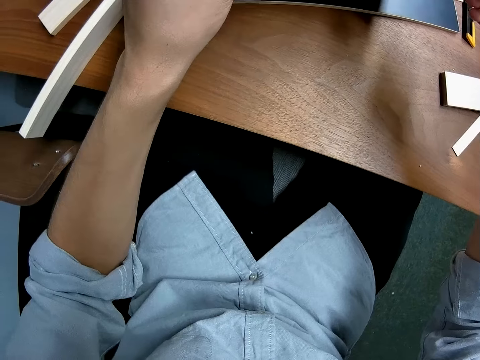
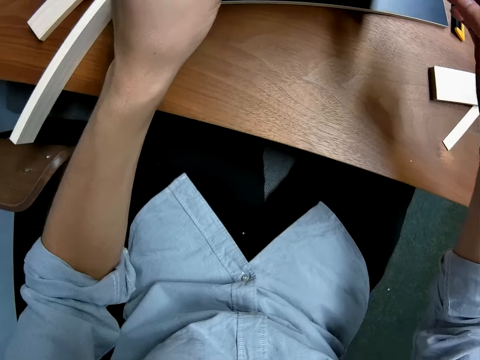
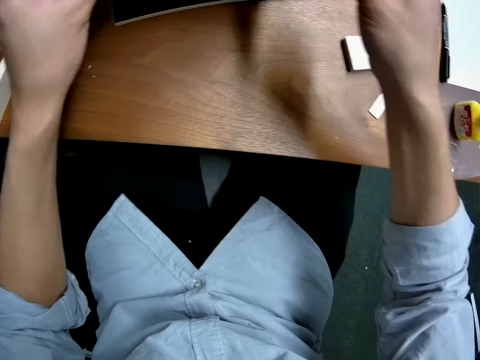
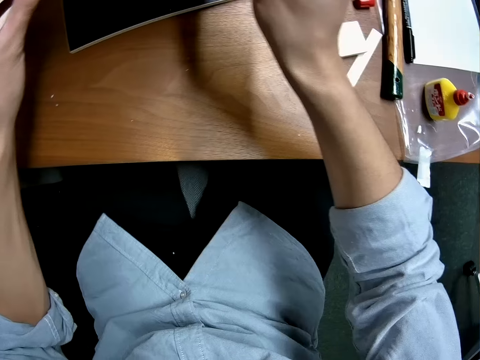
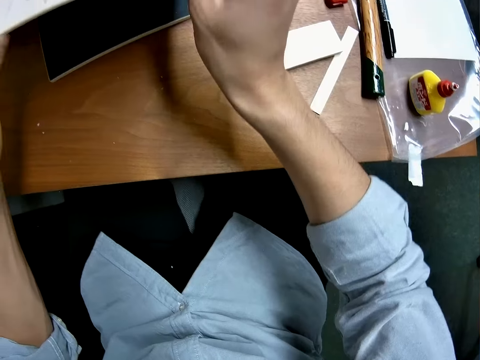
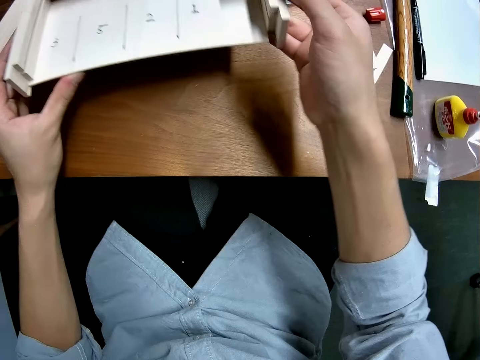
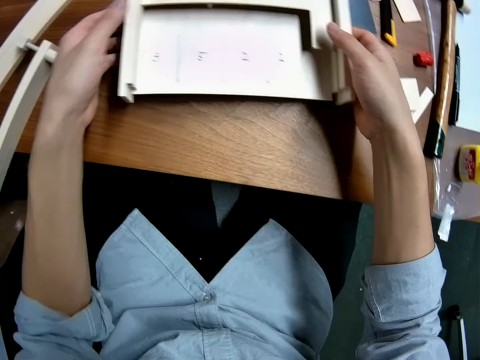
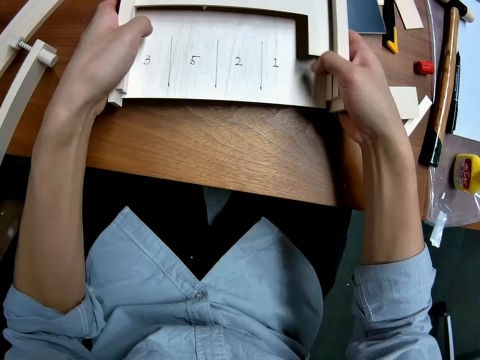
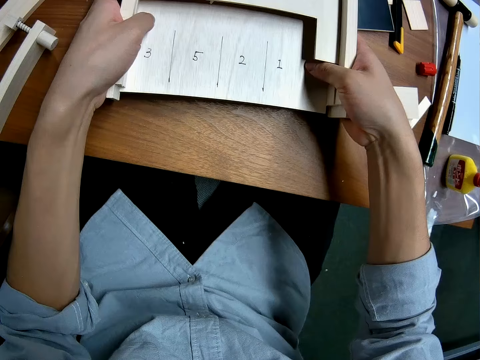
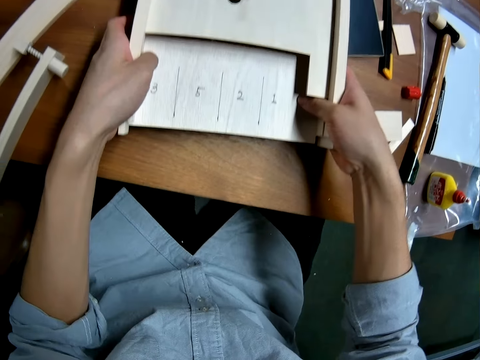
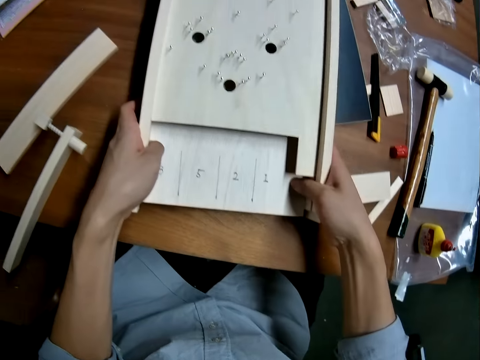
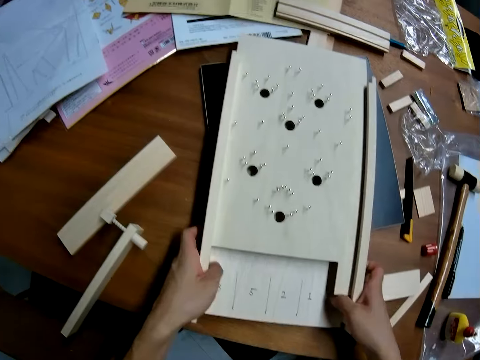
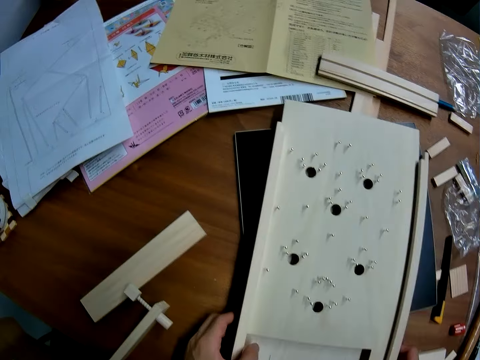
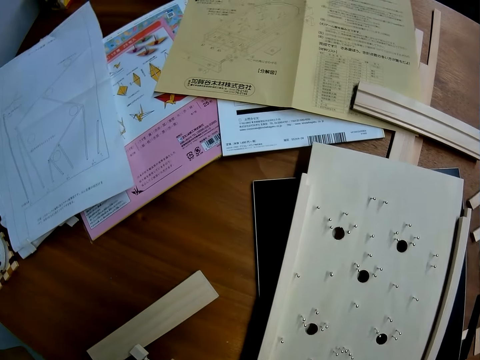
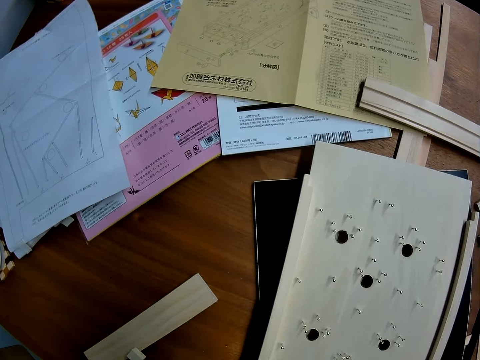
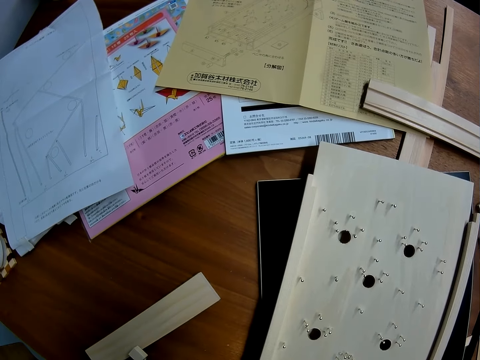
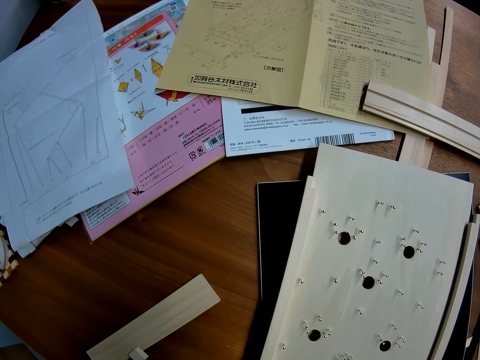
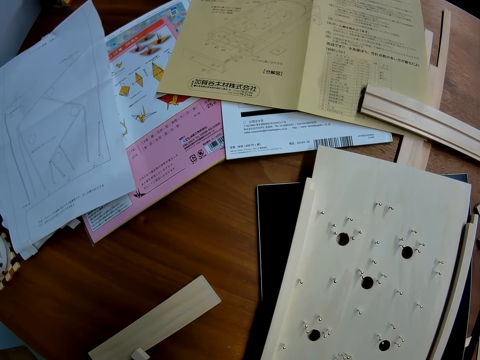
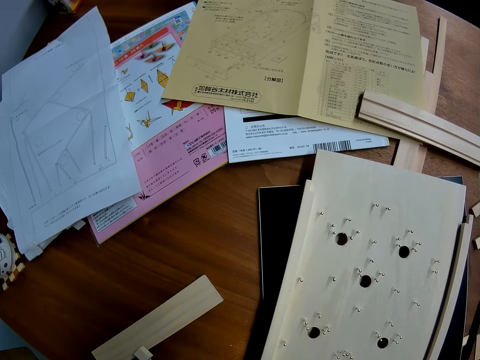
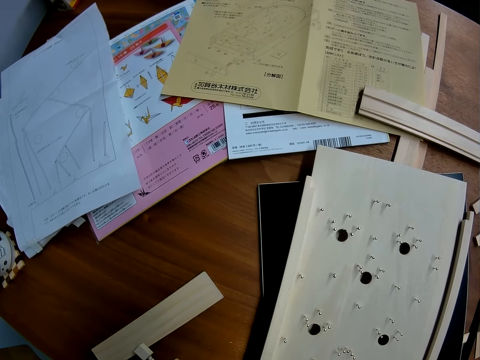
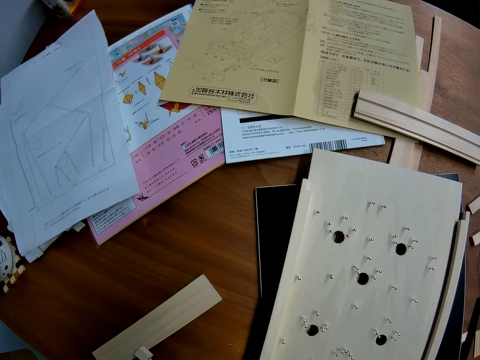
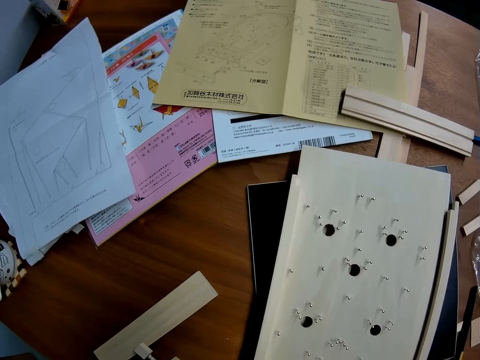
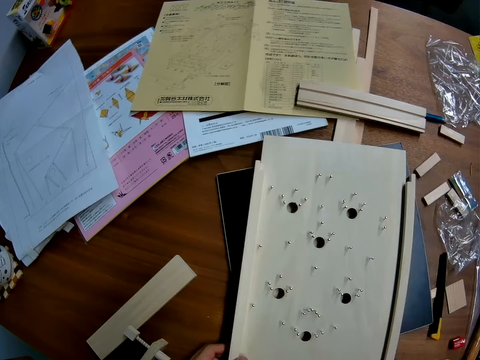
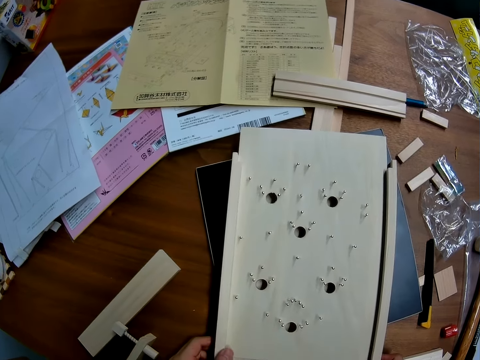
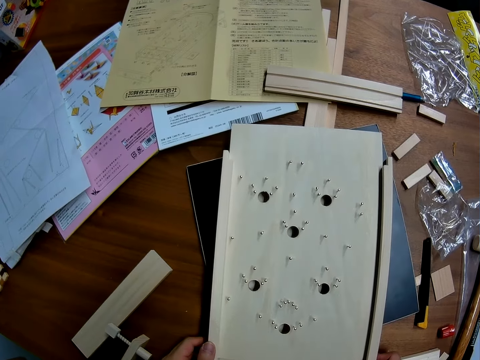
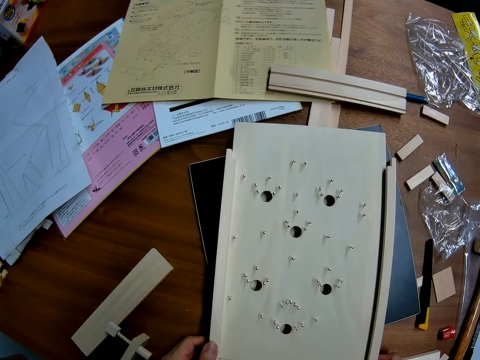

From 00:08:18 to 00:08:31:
The camera wearer stares at the woodcraft. They drop the craft on the table.

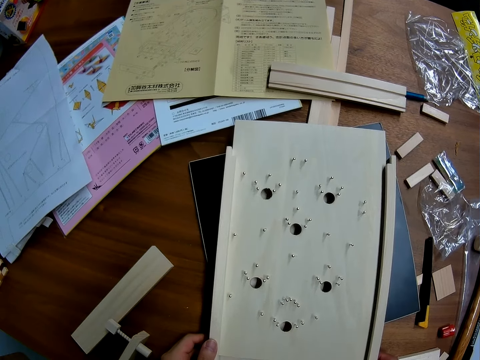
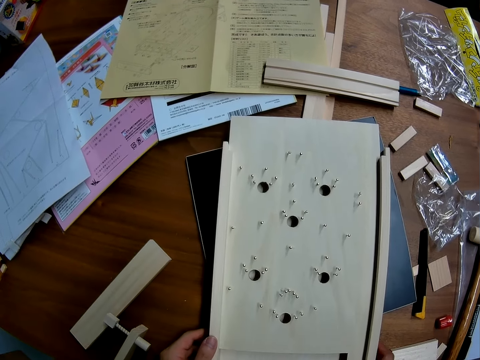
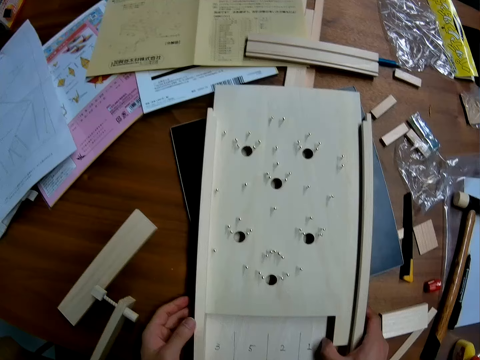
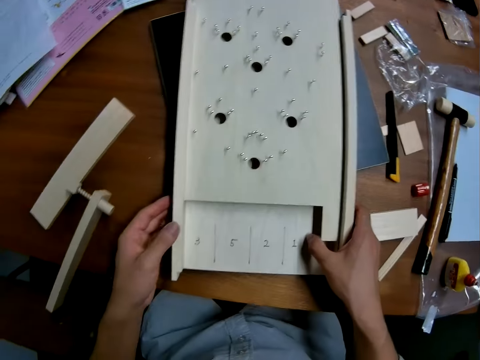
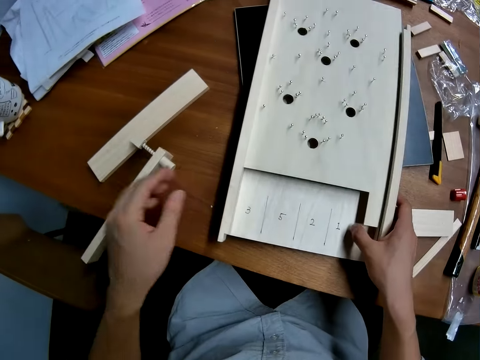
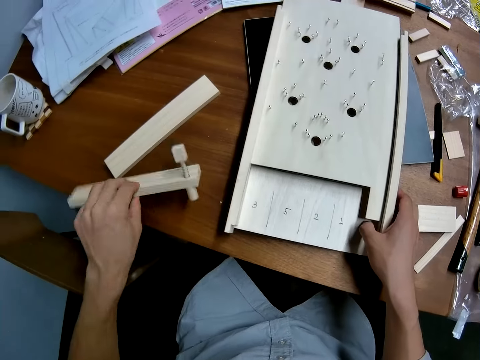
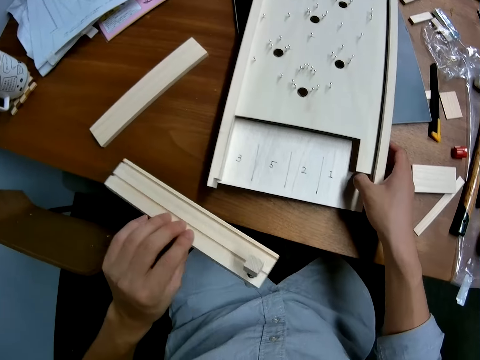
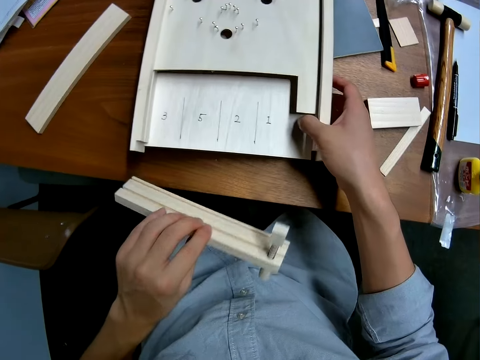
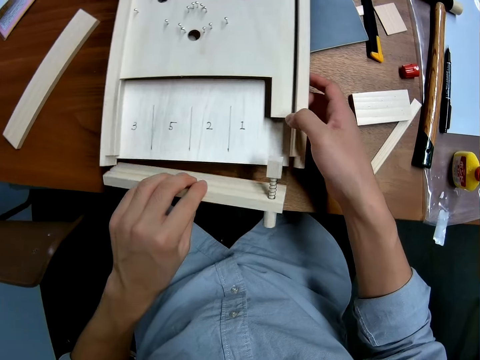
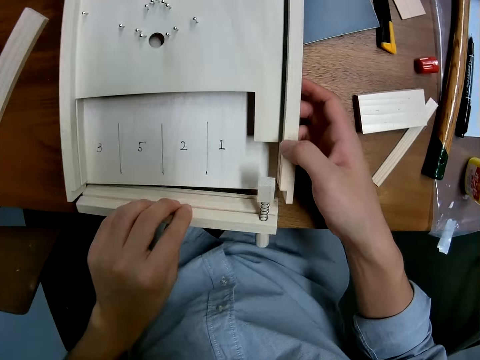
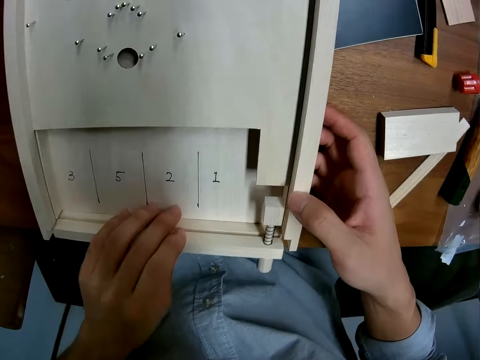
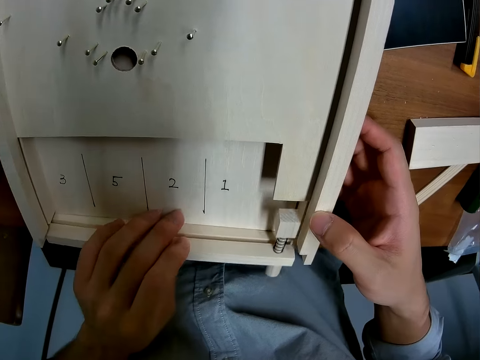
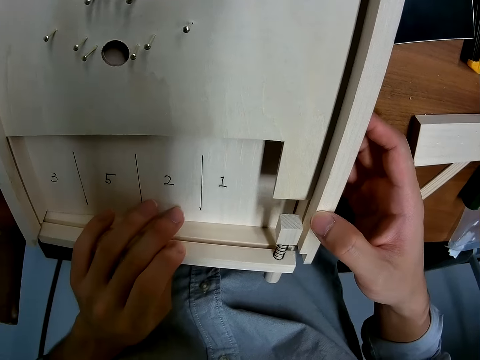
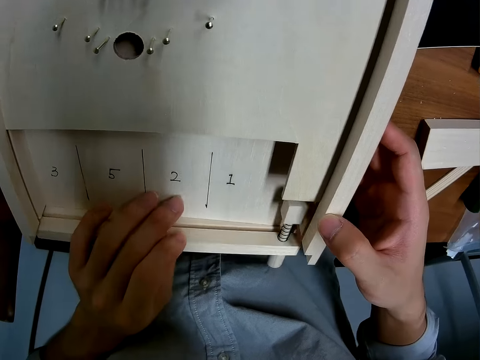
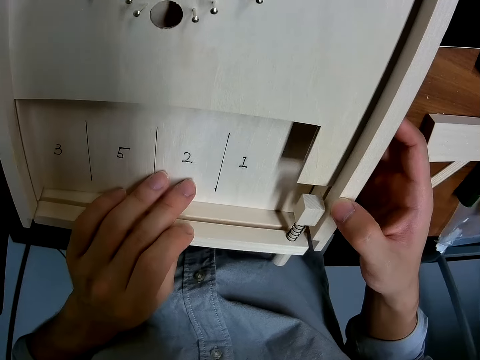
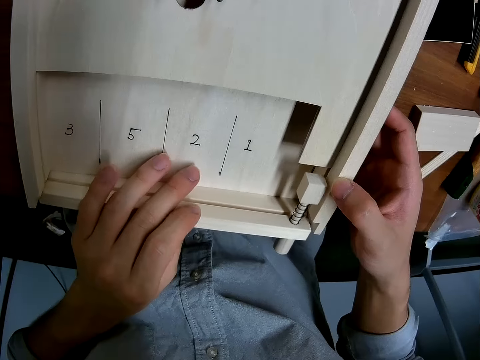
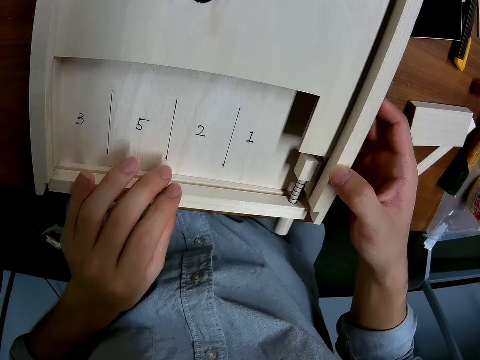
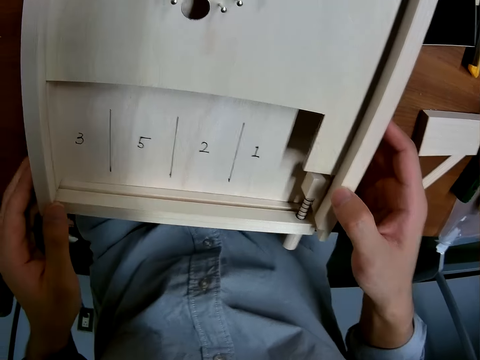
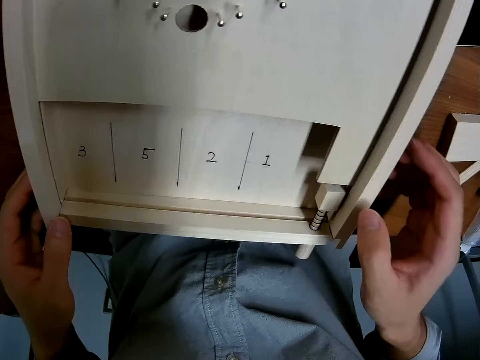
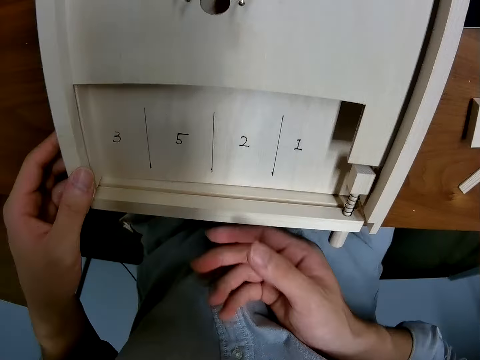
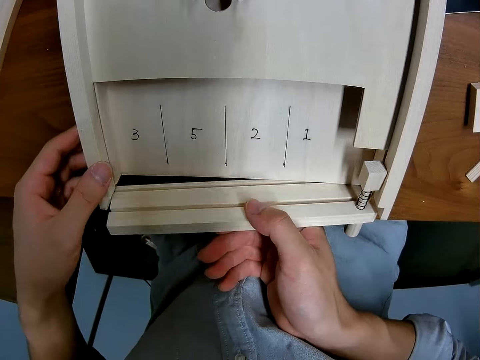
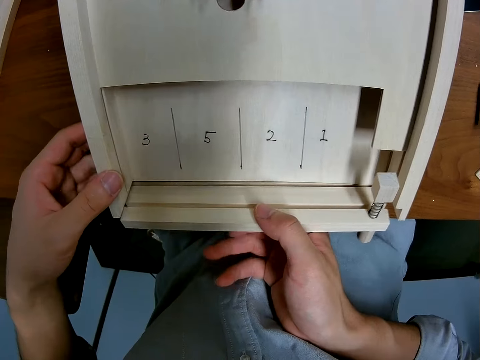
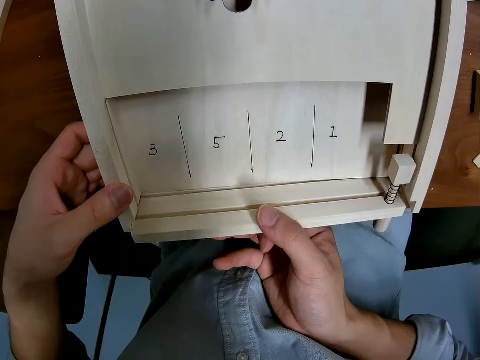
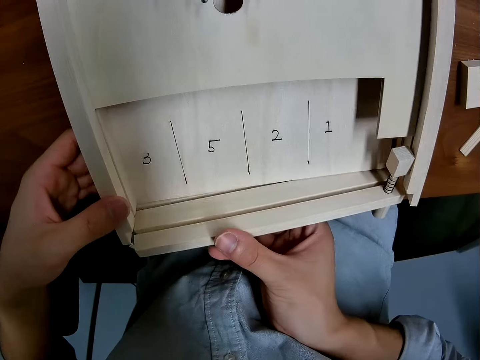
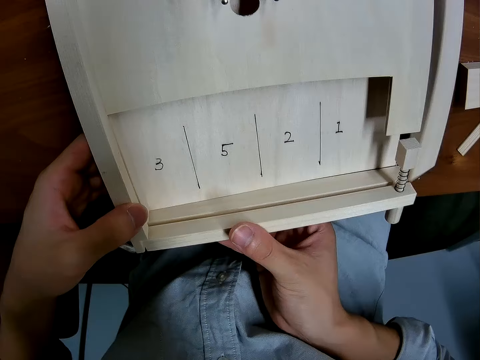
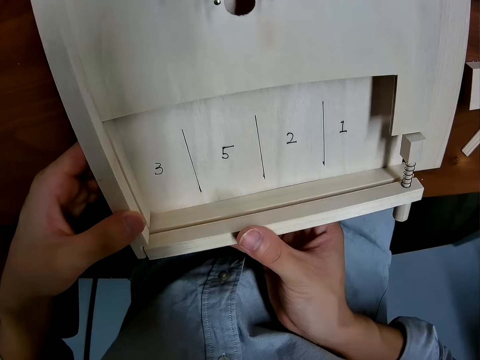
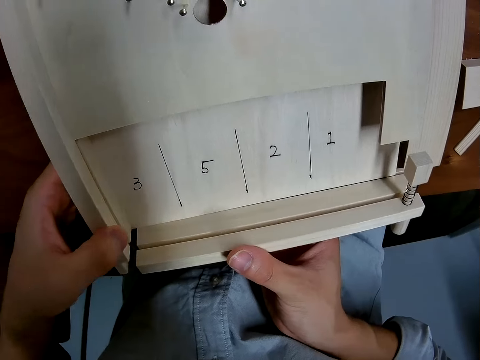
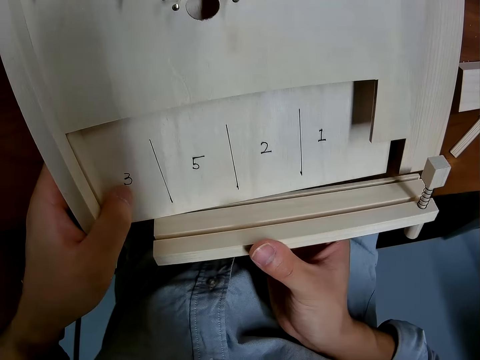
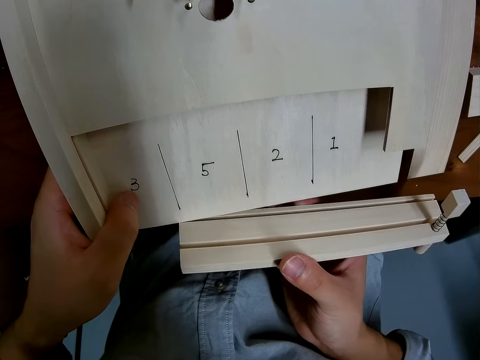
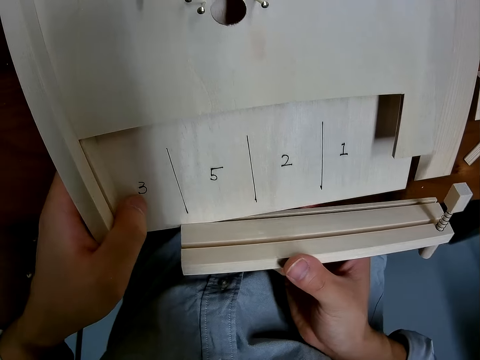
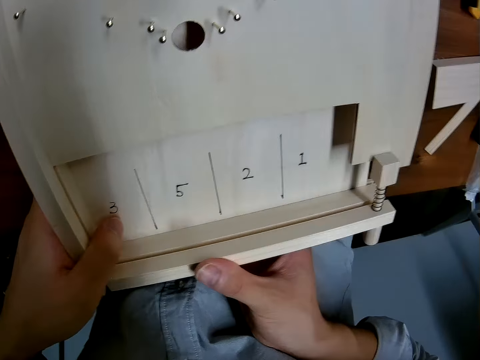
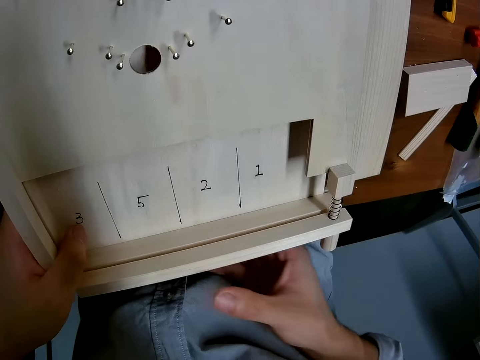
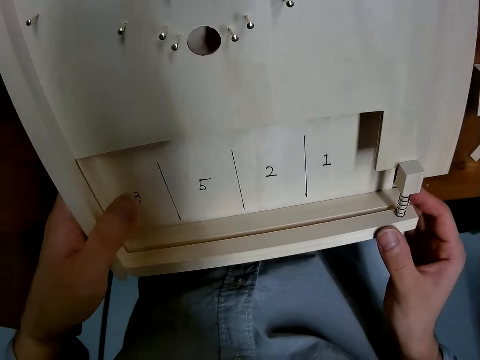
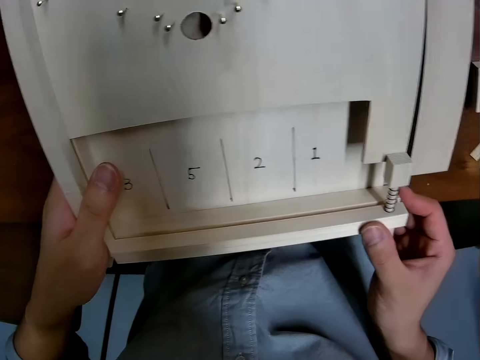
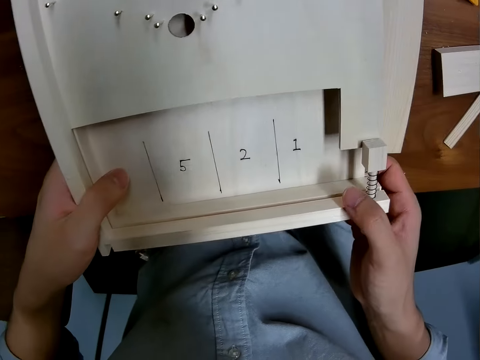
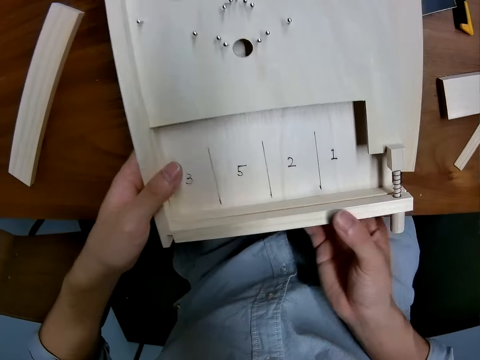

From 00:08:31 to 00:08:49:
The camera wearer picks up a wood casing from the table. They attach the wood casing to the bottom of the craft. They fix the woodcraft.
